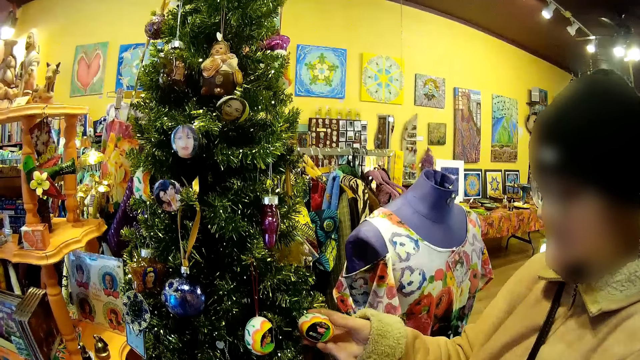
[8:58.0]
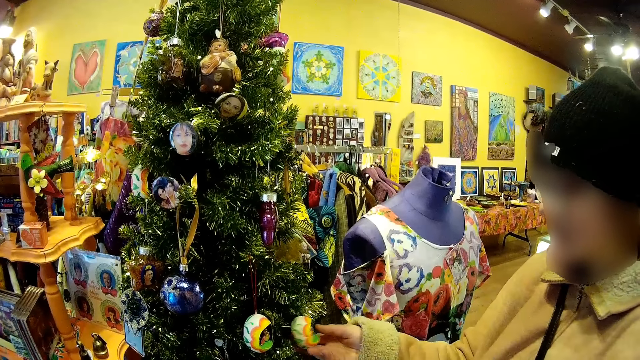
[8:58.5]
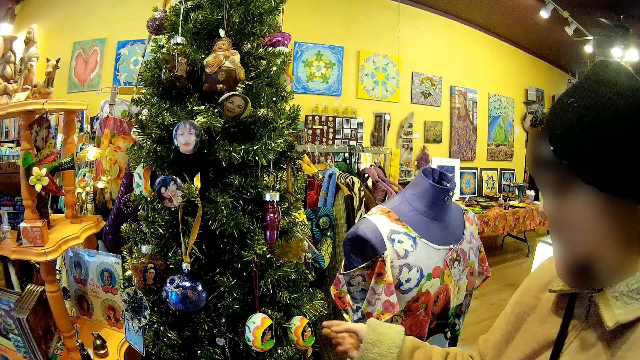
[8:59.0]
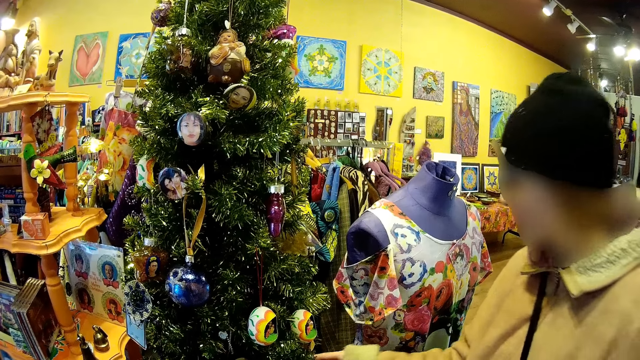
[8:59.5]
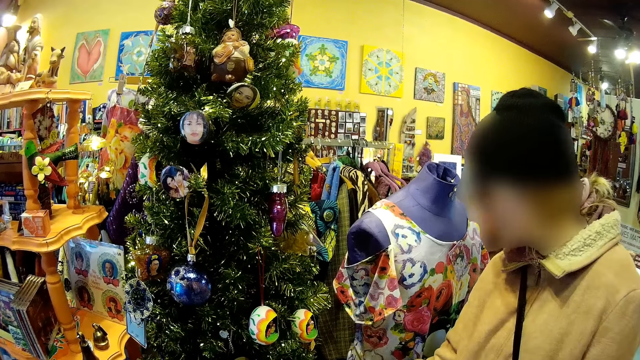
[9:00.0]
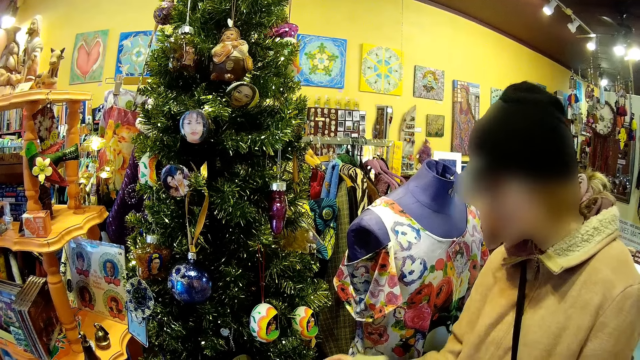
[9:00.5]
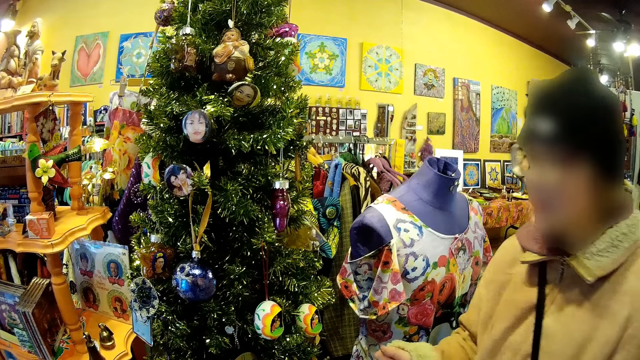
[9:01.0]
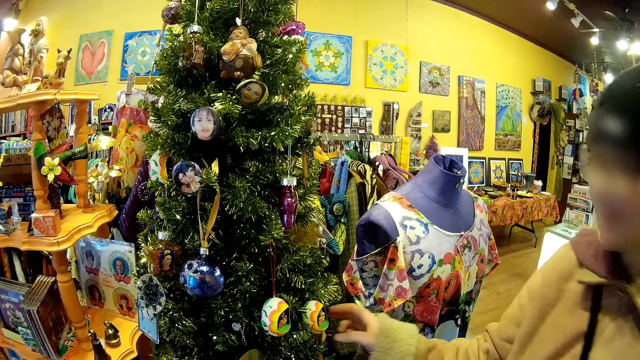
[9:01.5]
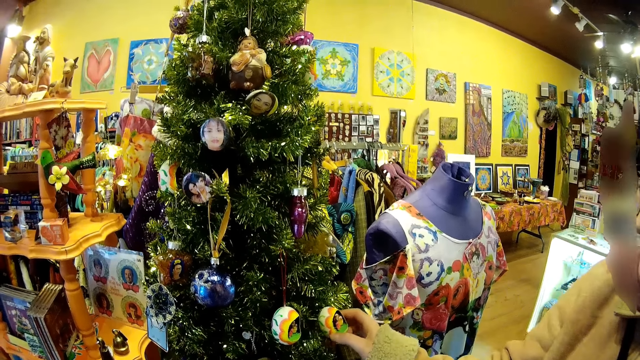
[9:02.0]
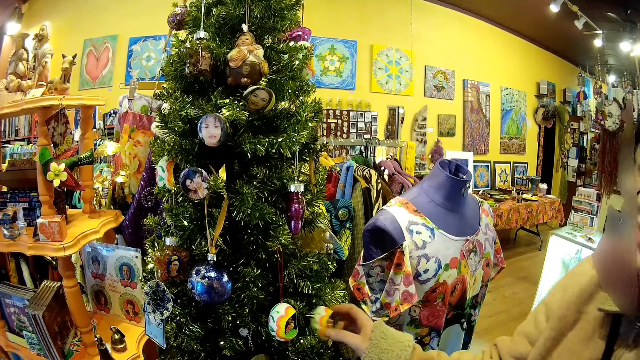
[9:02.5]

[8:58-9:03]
A man touches something. The man touches the decoration.

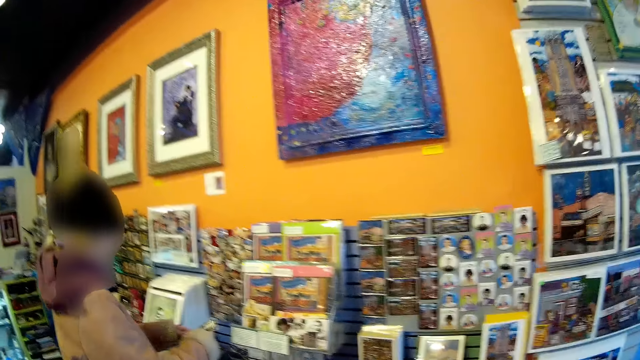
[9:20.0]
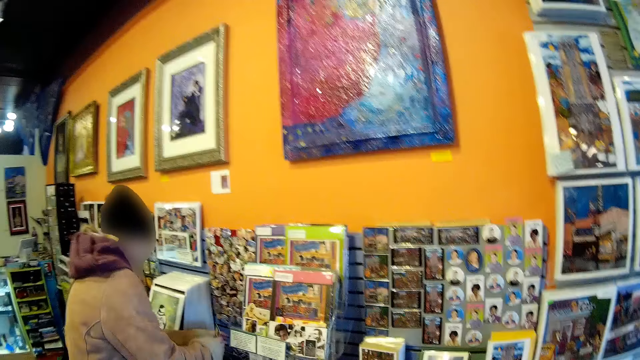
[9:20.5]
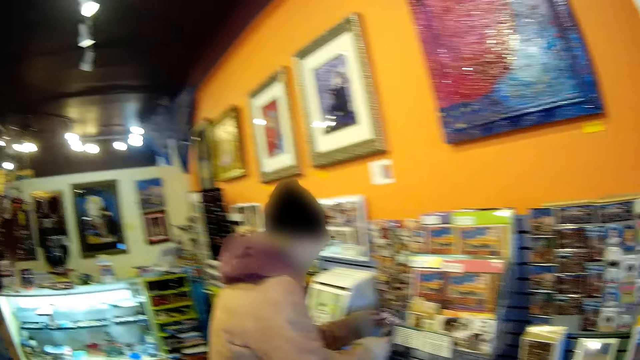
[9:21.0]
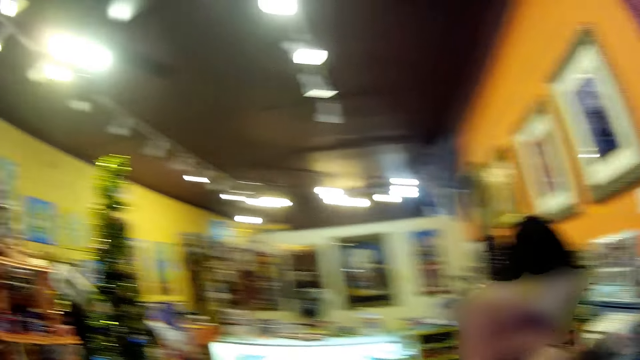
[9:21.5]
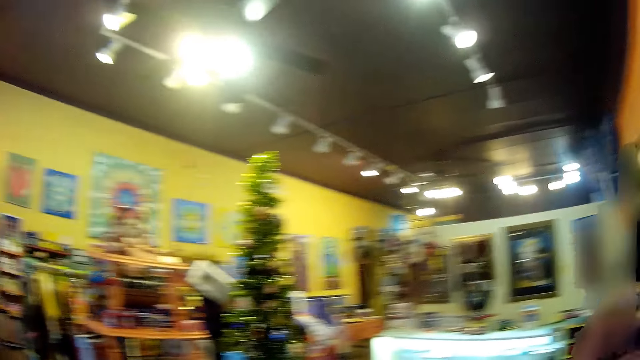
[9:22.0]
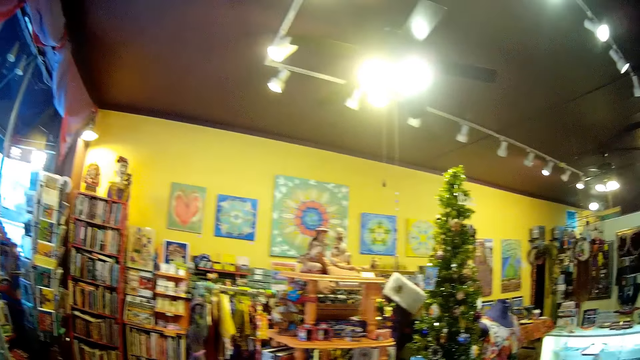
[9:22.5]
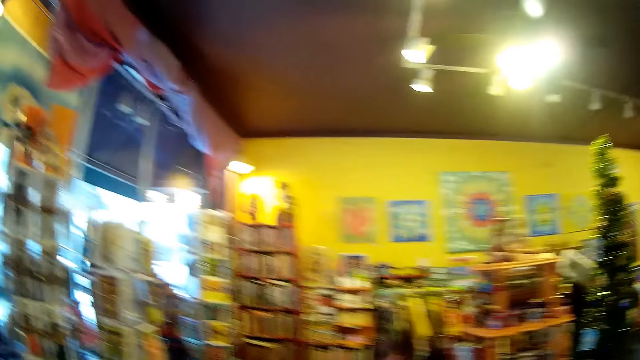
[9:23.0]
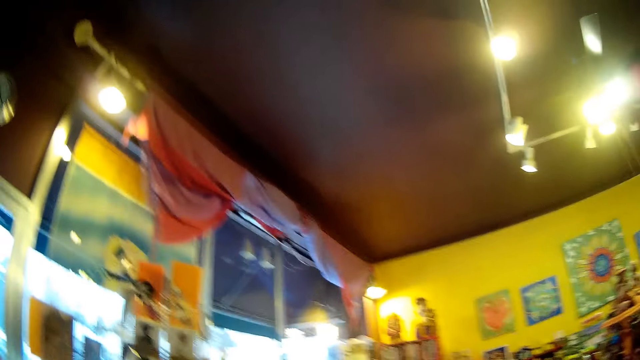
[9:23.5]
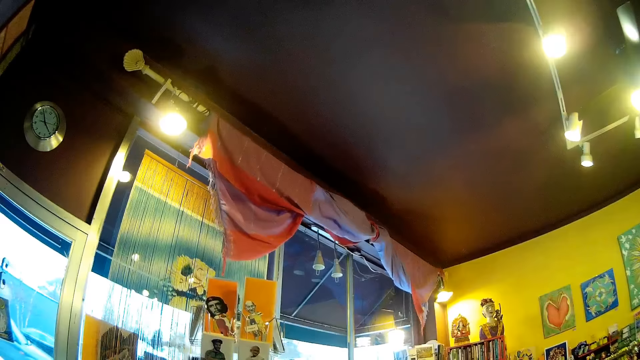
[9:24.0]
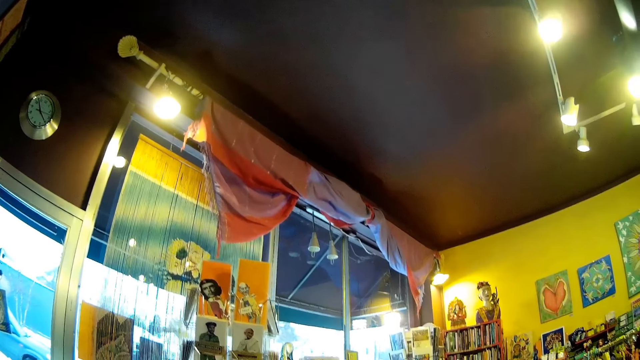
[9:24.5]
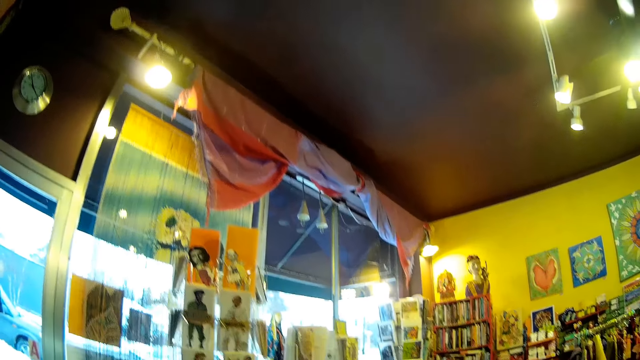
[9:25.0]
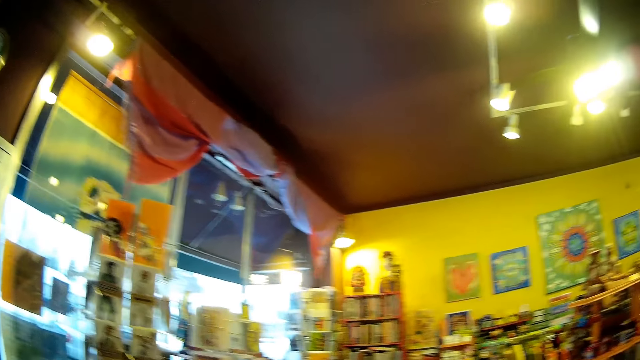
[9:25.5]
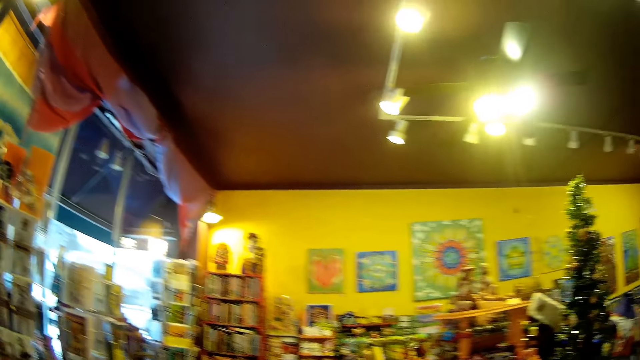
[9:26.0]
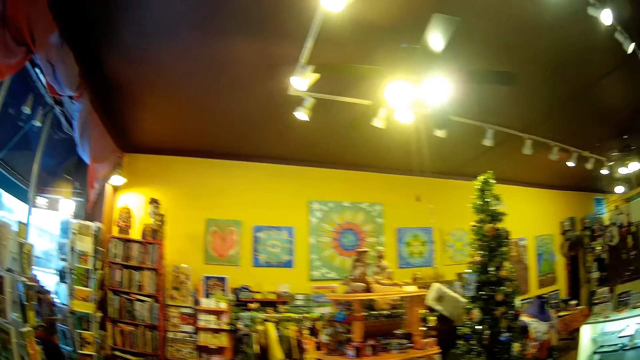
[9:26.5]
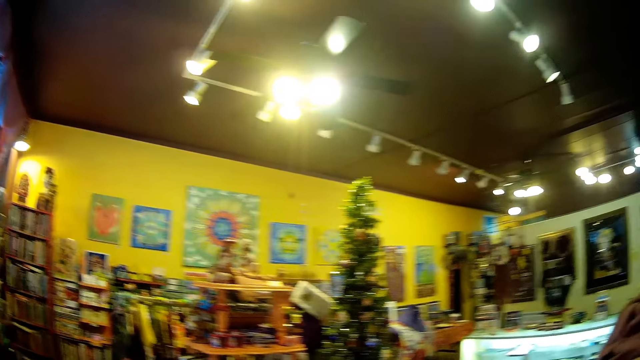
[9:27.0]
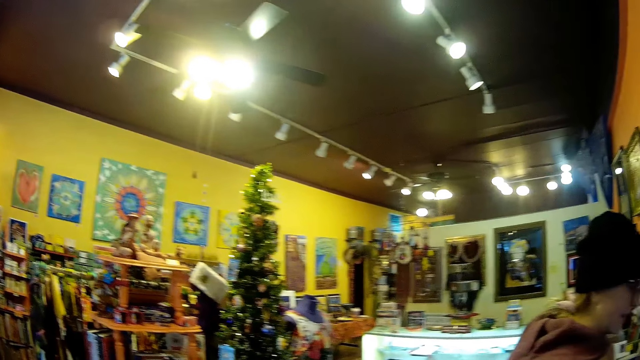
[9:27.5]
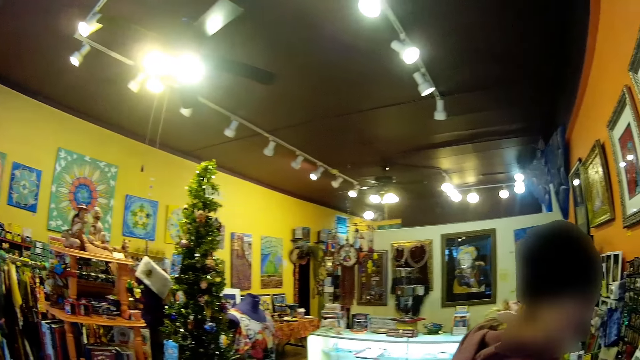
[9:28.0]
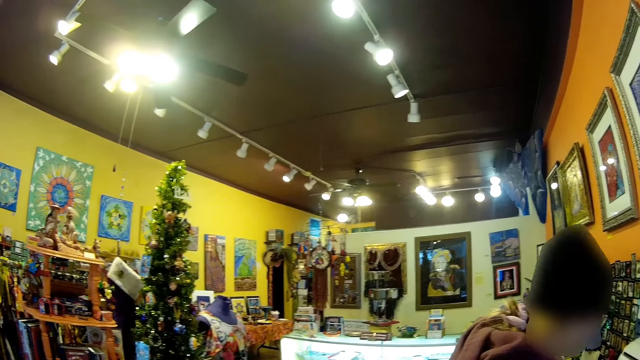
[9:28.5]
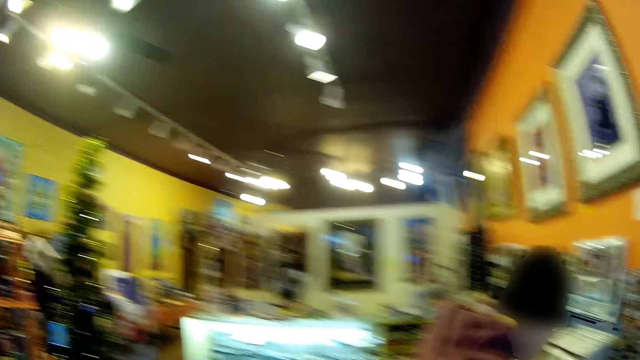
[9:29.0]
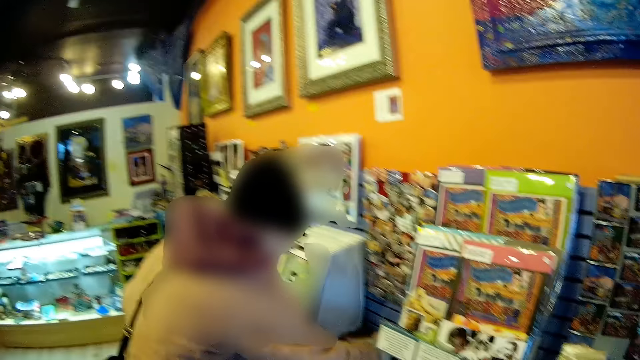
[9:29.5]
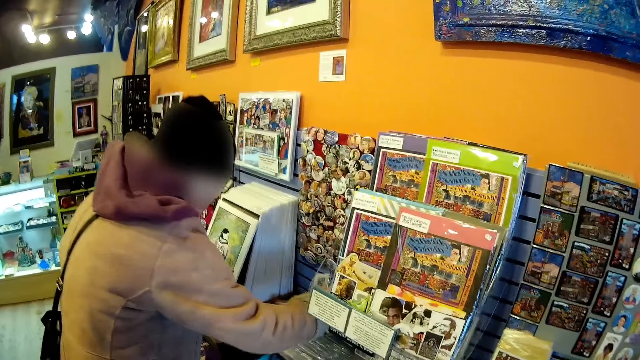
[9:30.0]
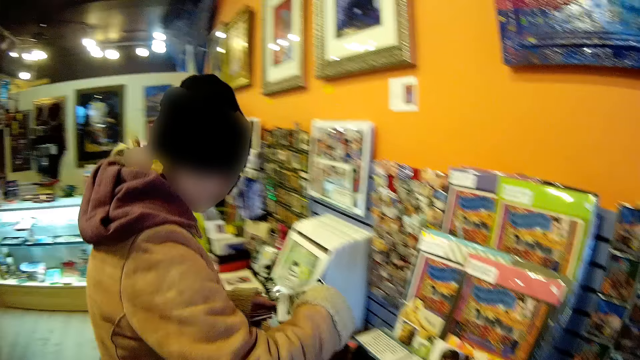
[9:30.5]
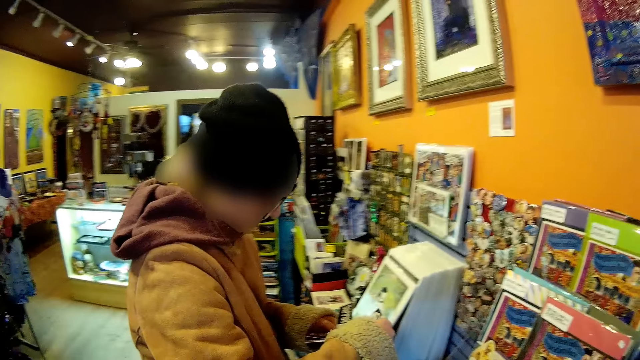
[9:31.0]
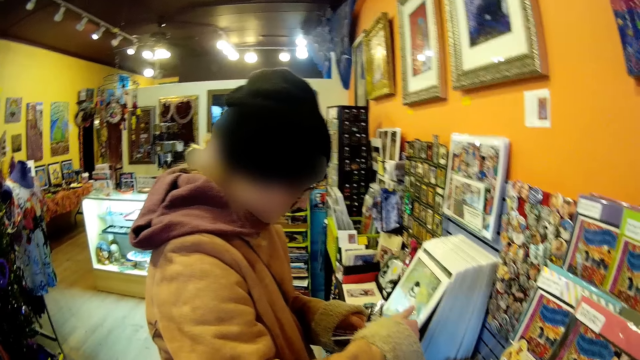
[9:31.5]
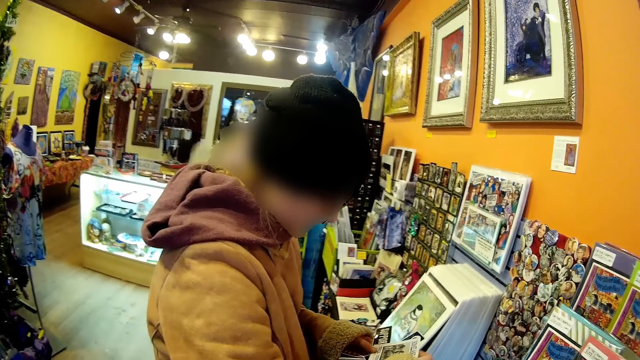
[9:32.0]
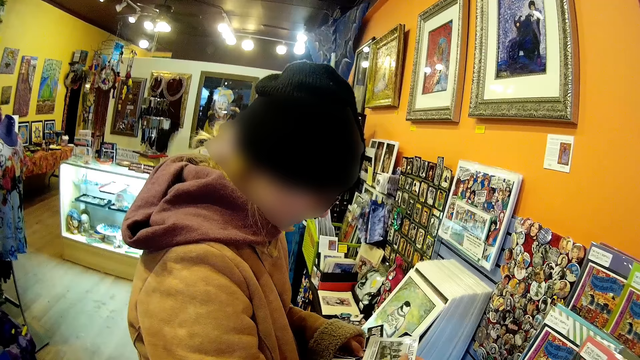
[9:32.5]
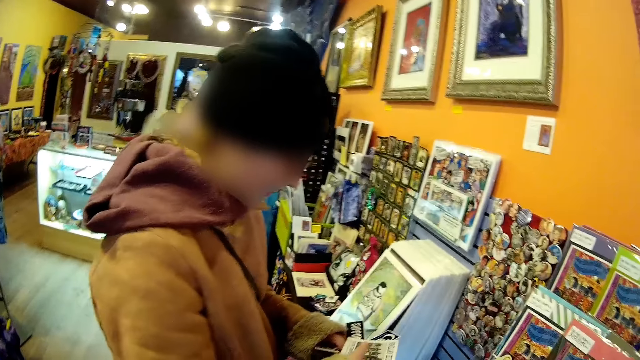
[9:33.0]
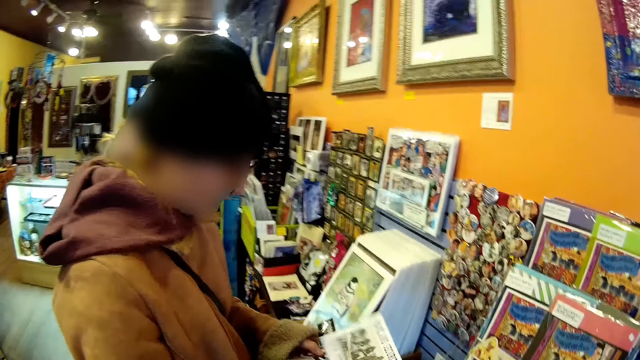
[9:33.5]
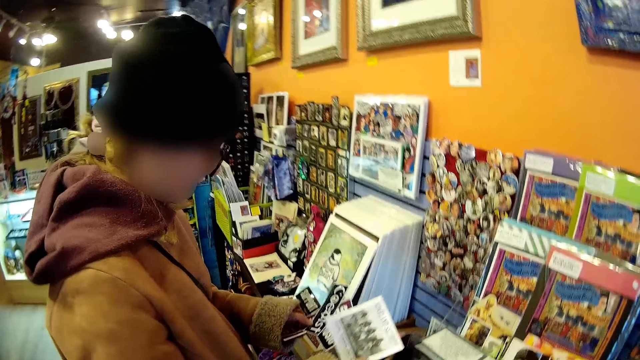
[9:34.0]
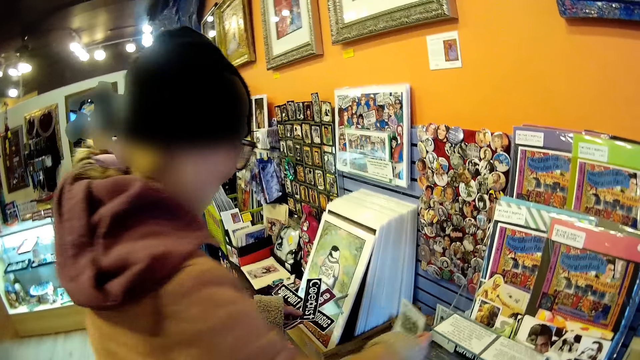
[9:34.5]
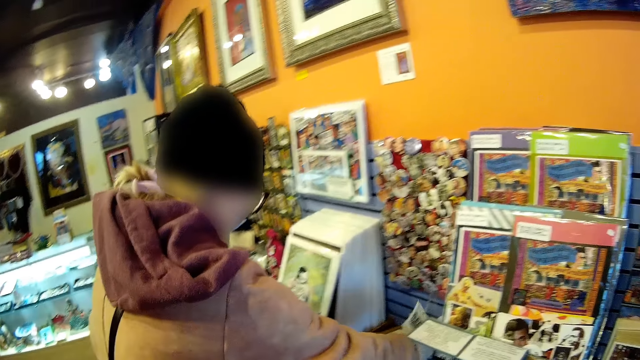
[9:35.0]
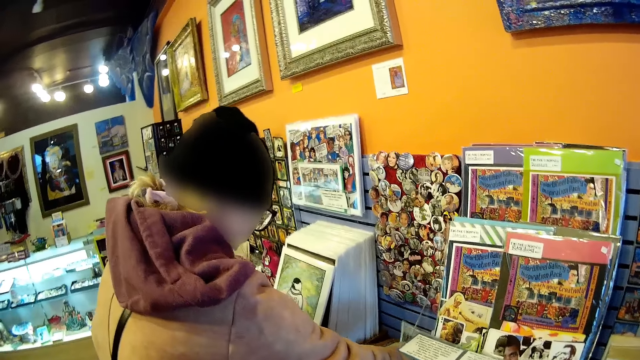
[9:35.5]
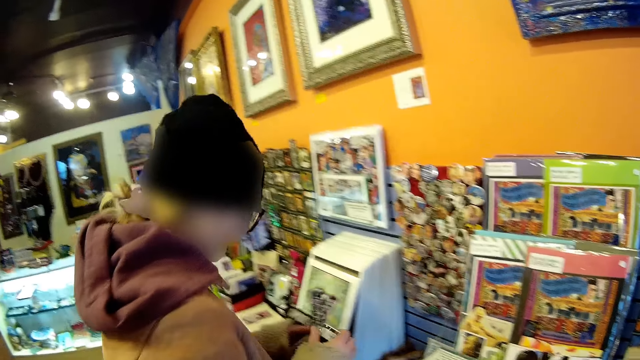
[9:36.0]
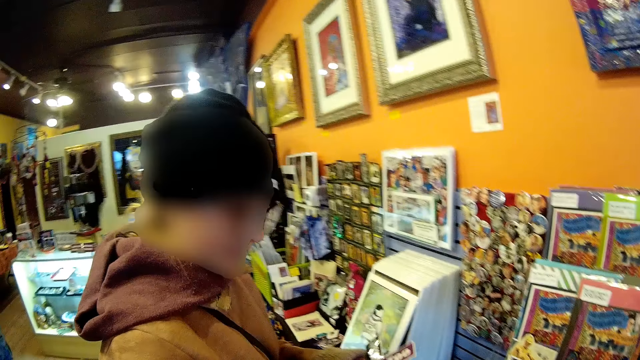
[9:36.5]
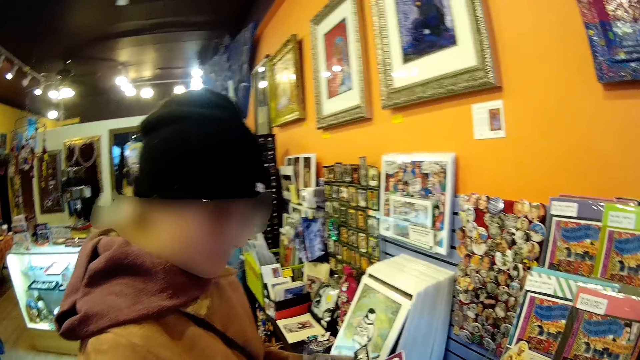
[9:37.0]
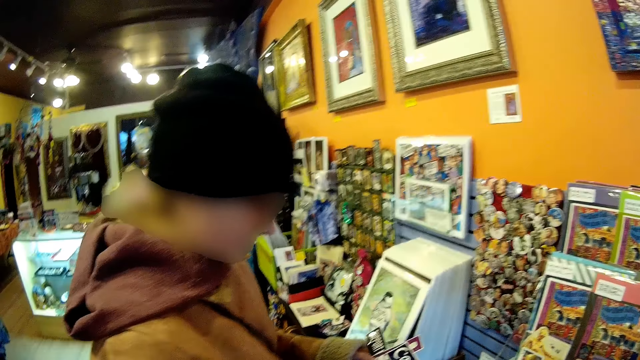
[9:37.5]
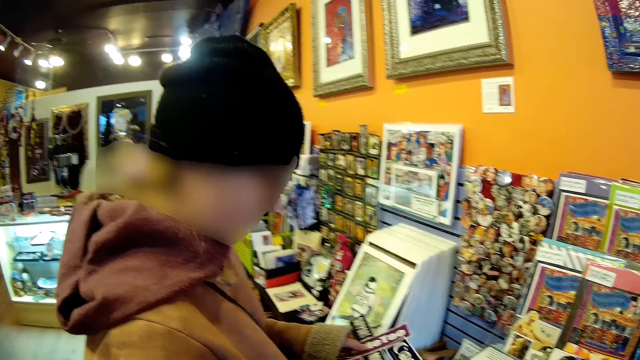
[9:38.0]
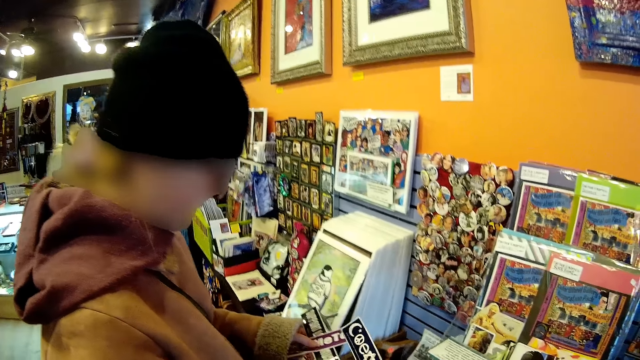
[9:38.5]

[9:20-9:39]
The camera wearer looks around the decoration shop. A girl picks a card from a small card holder with her left hand. She bends, holds the card in her right hand and looks at the cards. She returns the card to the small card holder with her right hand, on the others. She holds a card with her right hand and looks at the card.
